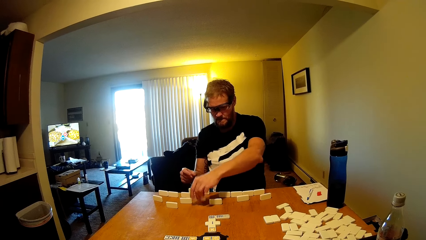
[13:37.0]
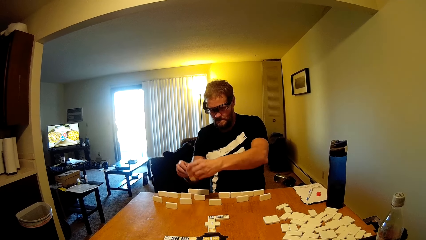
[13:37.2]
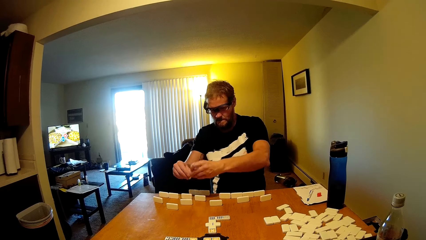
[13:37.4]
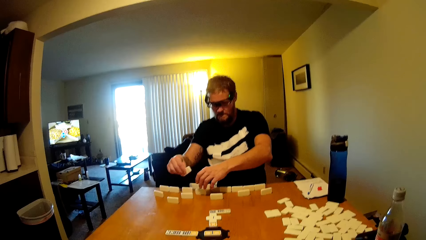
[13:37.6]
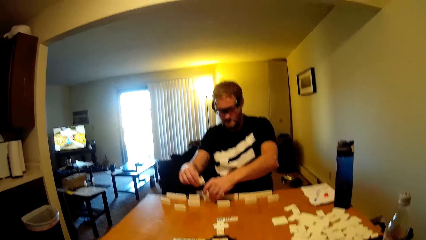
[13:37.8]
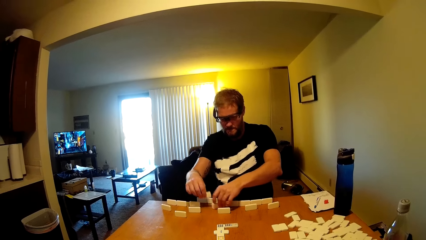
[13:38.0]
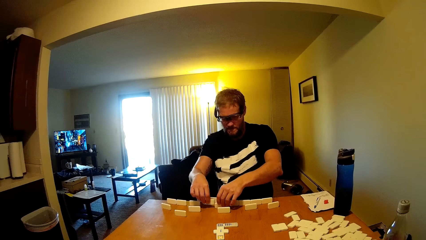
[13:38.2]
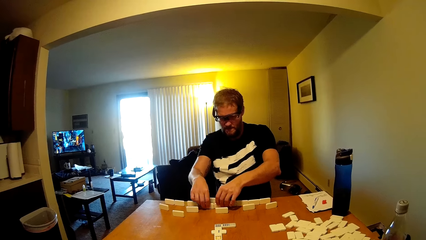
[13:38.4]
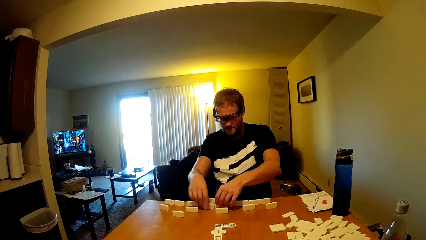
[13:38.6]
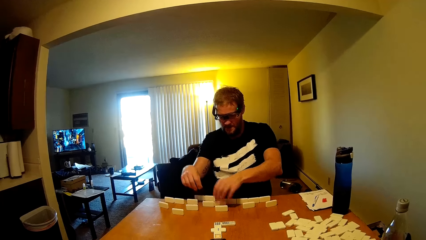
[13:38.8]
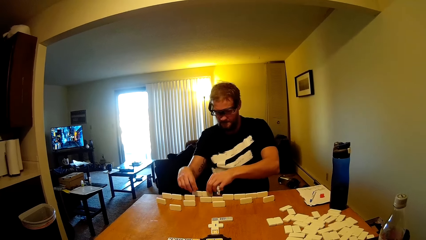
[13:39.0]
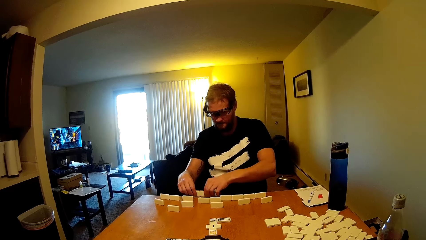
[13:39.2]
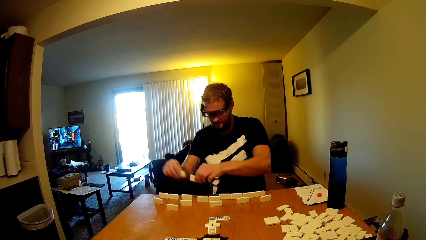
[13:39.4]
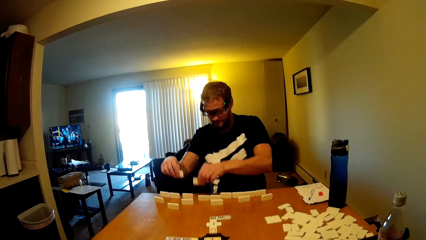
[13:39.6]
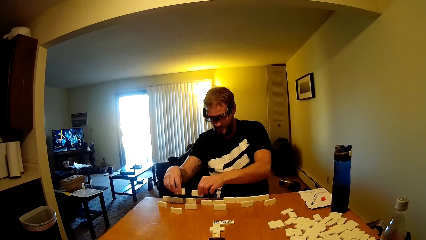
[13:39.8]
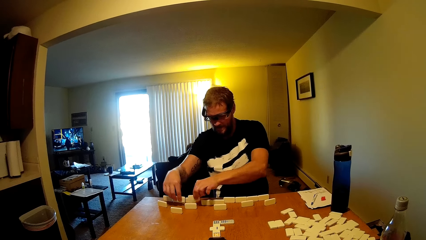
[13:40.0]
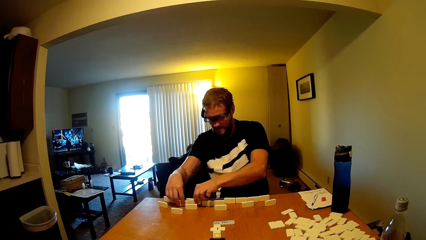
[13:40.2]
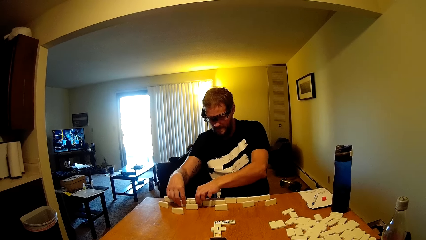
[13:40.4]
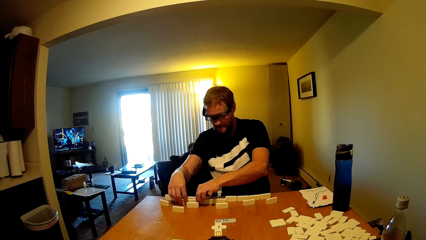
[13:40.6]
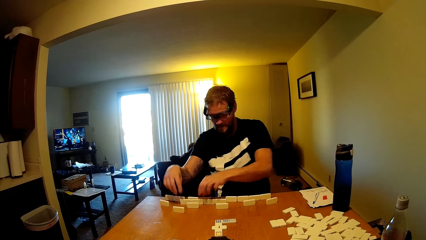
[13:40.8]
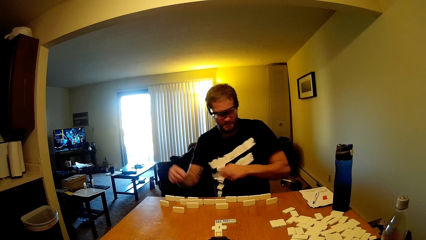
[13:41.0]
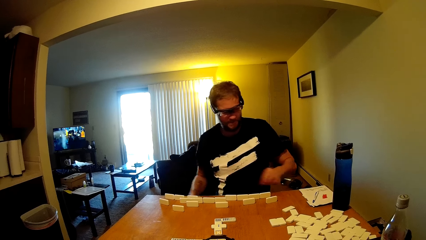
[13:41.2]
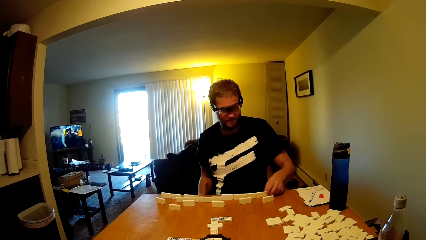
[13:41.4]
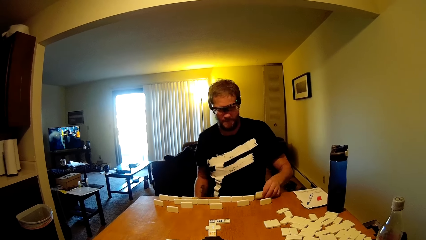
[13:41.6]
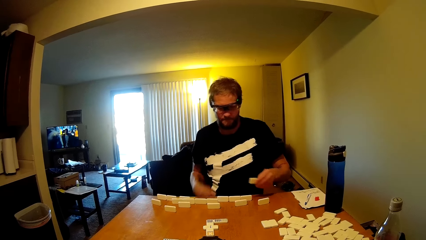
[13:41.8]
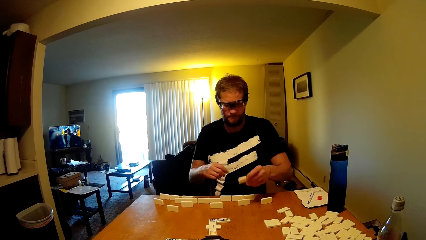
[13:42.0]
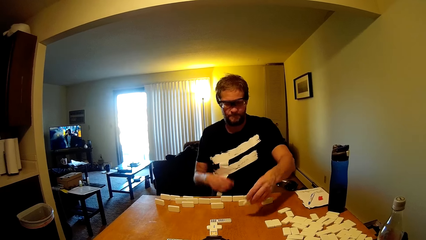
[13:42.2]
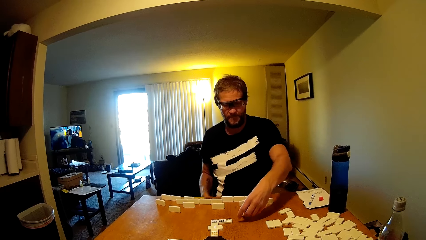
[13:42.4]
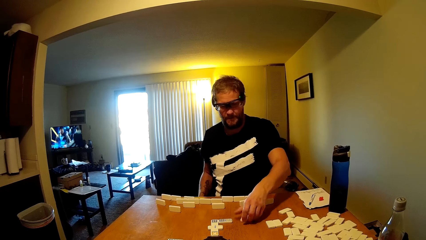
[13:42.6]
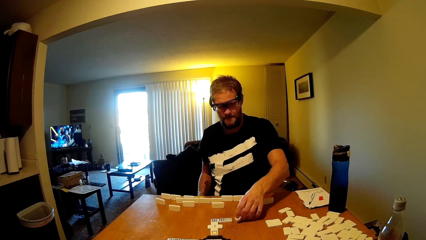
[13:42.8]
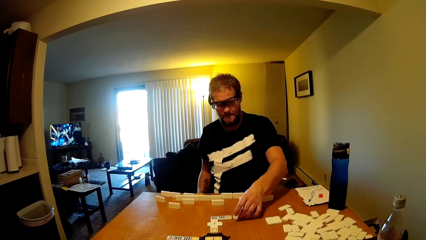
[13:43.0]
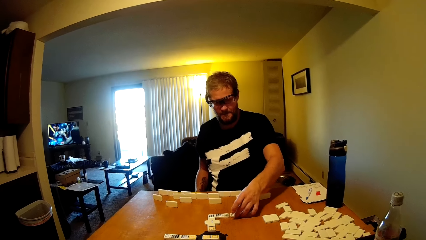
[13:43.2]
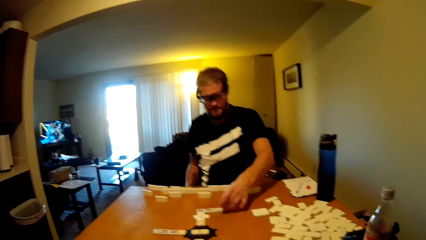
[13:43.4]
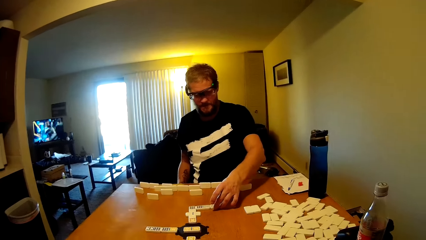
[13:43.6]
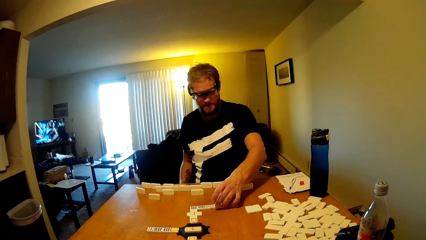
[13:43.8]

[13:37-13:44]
A person takes the dominoes card. The camera wearer talks in the room. The person puts the dominoes card on the table. The person talks in the room. The person takes the dominoes card and puts the dominoes card on the table. The person plays the domino tile. The person takes the dominoes card and puts the dominoes card on the table.

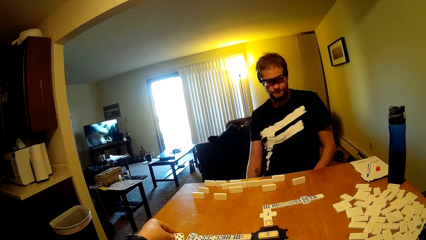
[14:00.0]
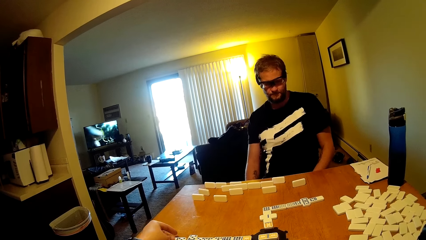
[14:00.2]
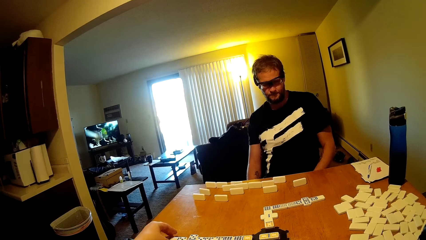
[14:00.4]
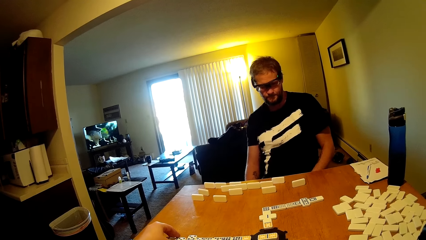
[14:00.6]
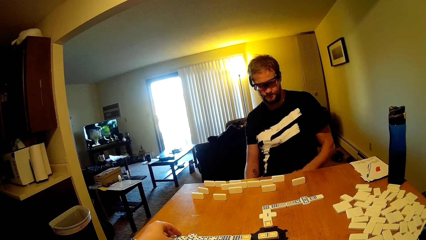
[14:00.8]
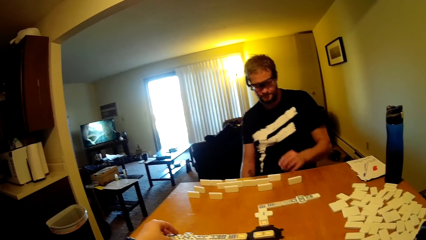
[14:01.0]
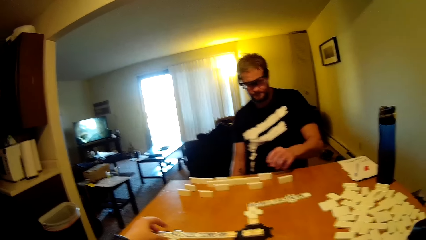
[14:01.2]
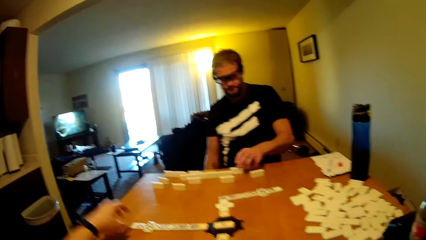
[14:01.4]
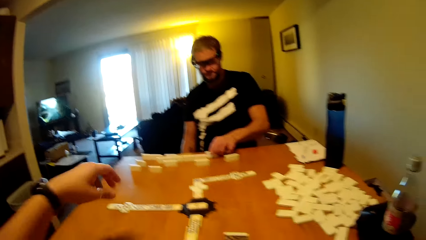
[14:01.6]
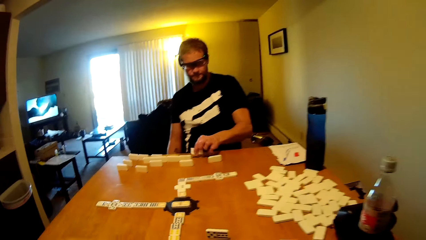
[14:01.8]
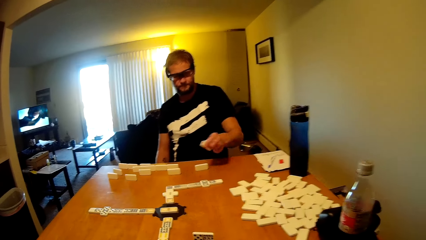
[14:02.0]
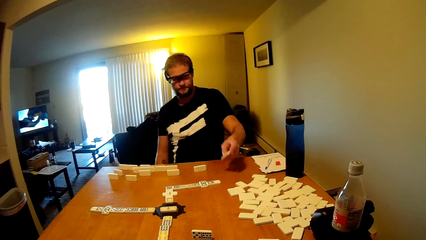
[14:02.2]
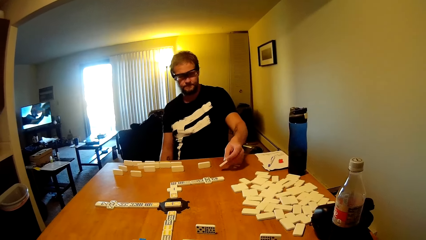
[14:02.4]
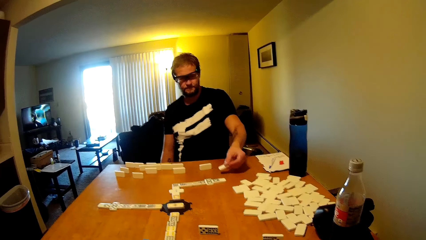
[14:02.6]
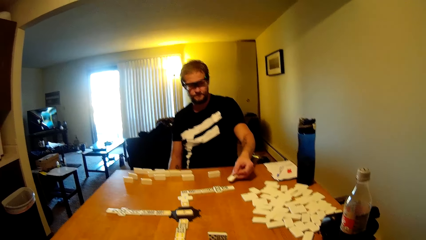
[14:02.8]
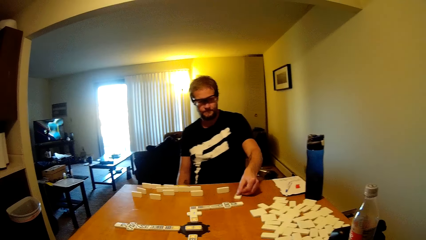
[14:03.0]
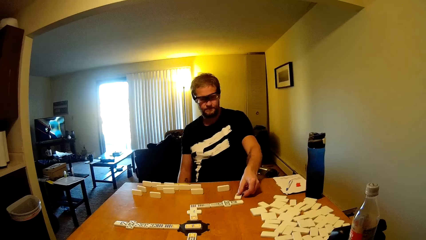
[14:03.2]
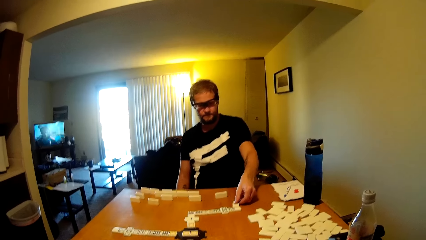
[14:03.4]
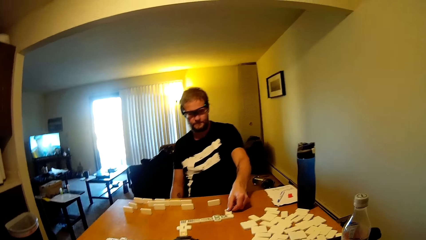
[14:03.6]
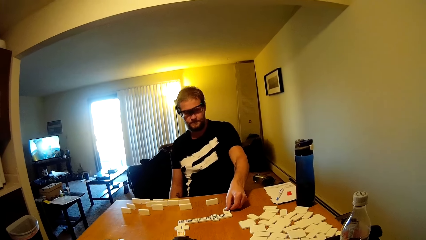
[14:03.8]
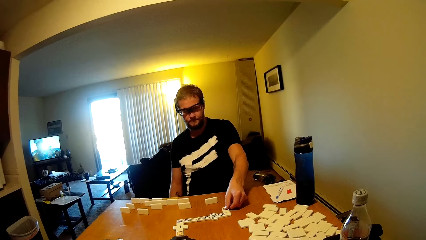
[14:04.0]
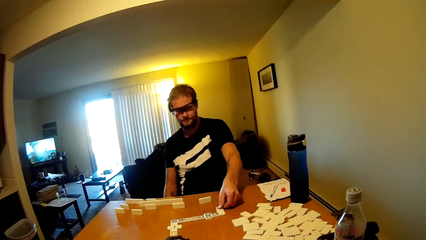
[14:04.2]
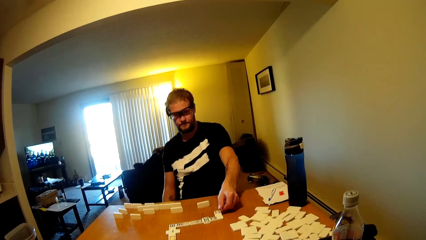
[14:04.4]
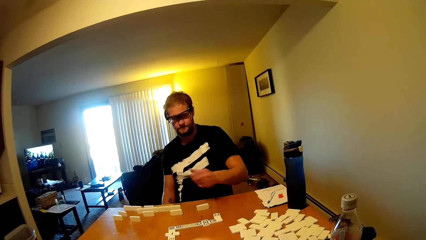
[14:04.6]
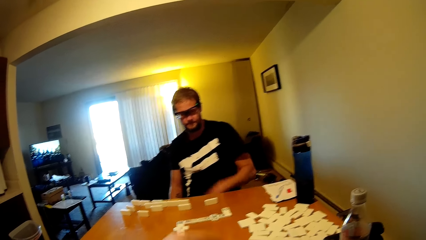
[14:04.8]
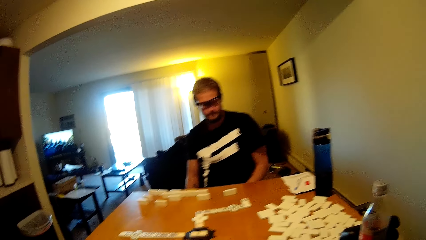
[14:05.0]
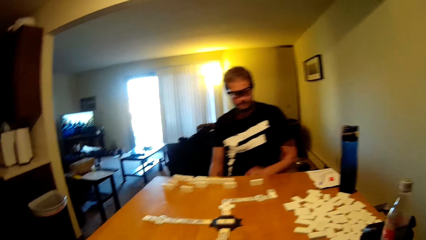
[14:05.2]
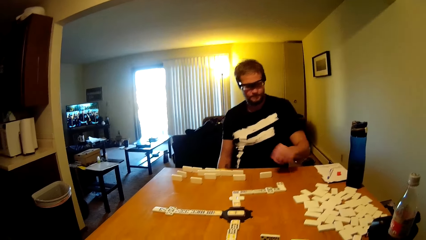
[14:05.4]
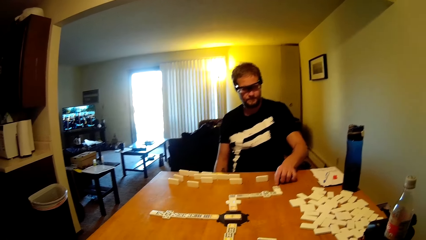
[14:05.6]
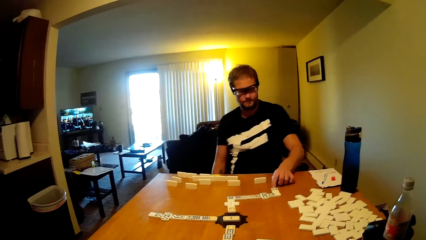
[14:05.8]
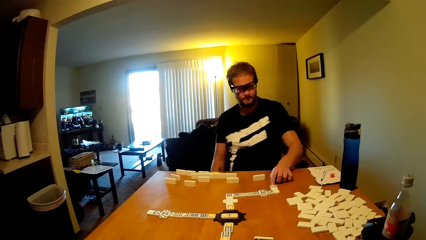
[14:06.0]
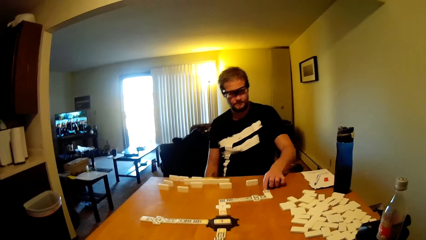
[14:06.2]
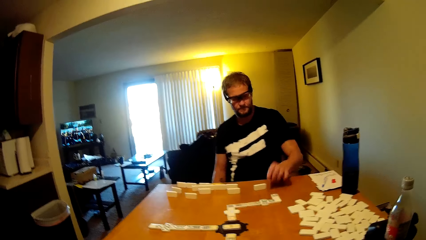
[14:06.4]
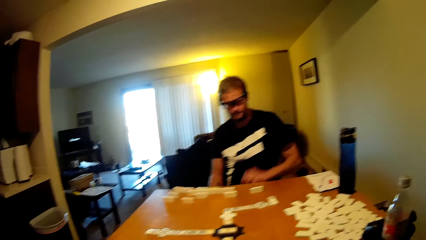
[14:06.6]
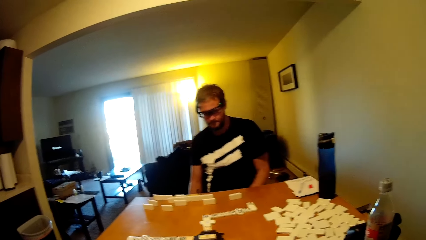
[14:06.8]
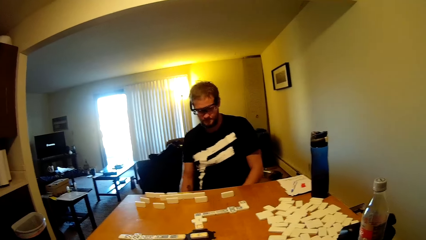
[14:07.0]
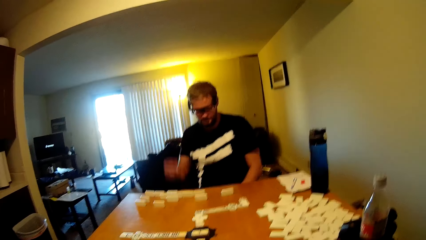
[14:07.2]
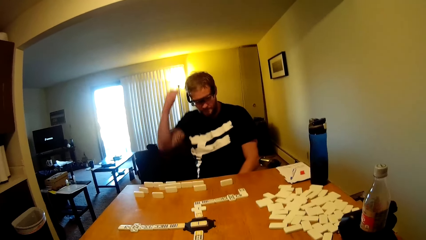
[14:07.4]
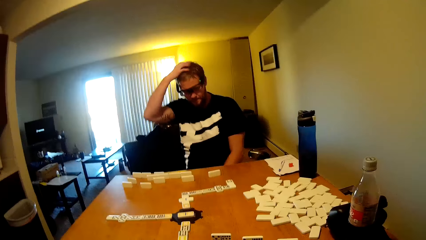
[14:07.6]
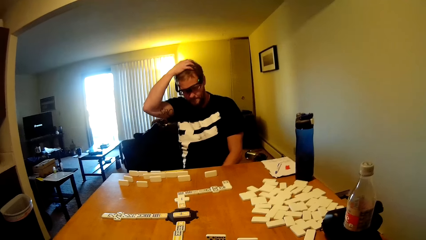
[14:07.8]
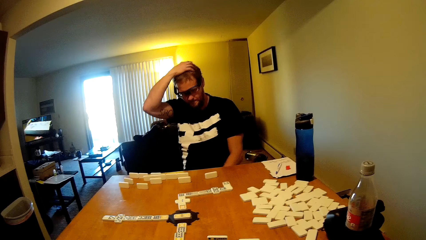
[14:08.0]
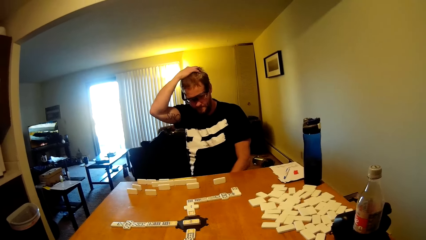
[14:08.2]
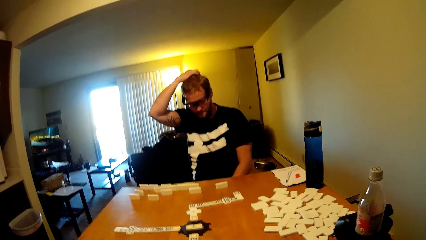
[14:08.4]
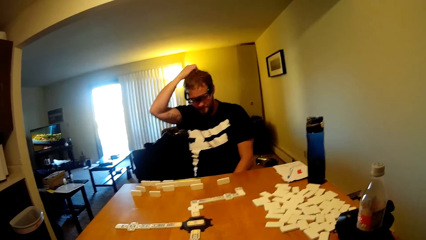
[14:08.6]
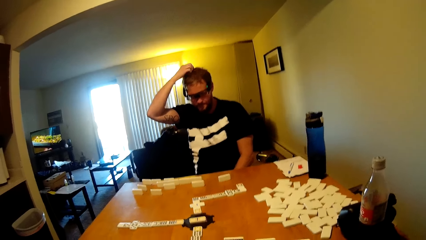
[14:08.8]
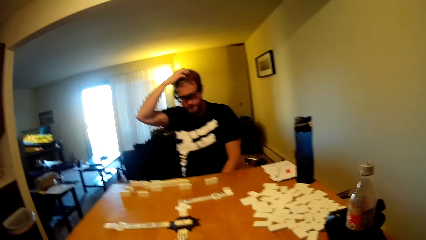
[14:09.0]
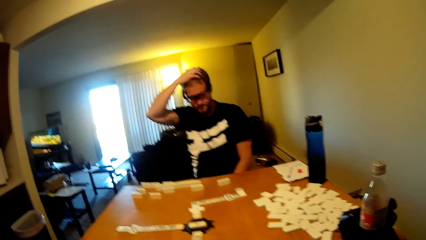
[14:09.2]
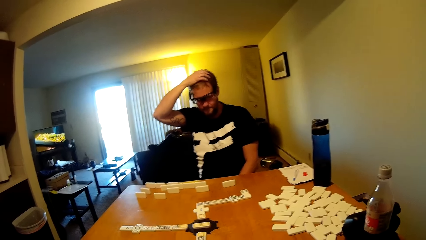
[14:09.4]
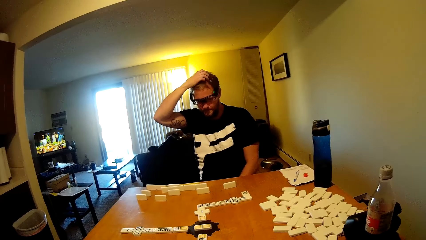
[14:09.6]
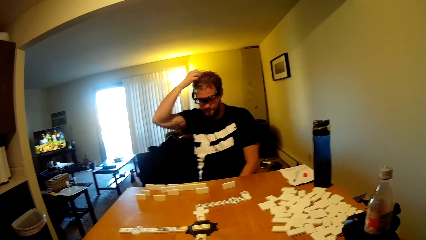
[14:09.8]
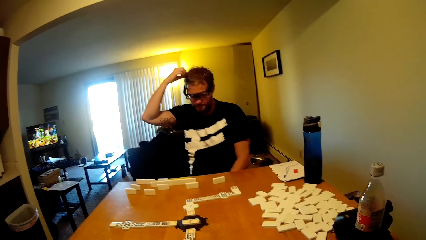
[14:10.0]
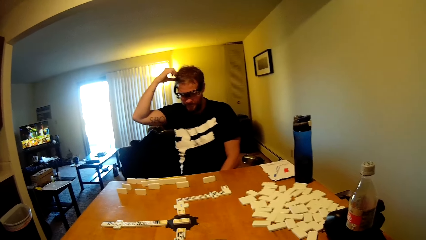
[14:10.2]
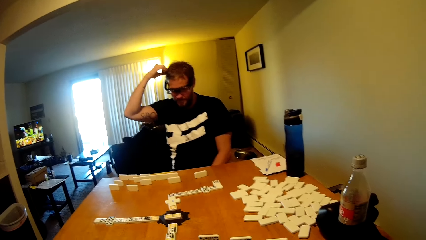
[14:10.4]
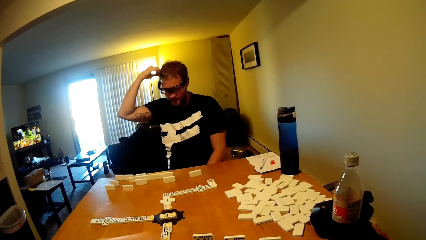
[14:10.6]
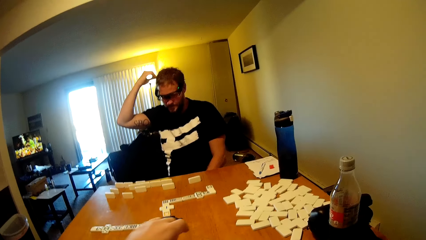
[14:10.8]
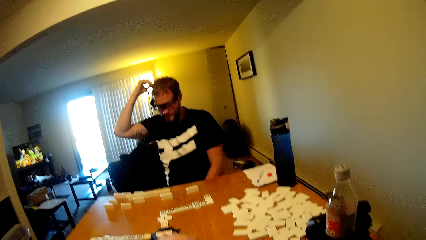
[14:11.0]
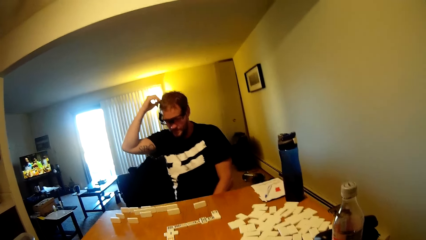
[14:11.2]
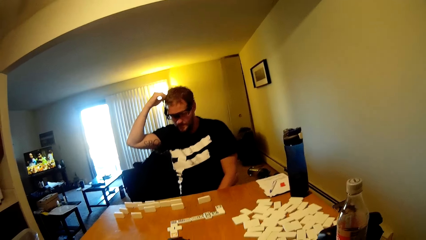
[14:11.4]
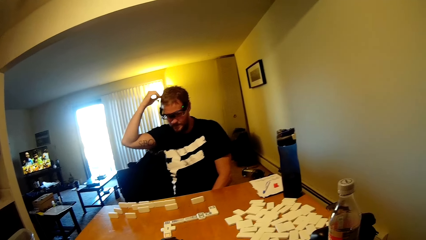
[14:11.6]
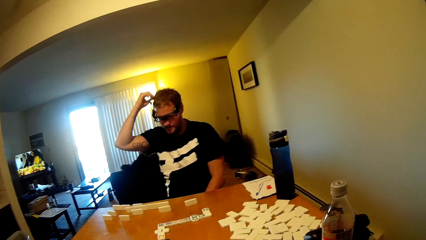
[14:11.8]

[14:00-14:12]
A man takes a dominoes card. The man puts the dominoes card down. The man touches the dominoes card. The man touches his head.
